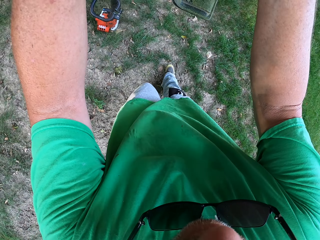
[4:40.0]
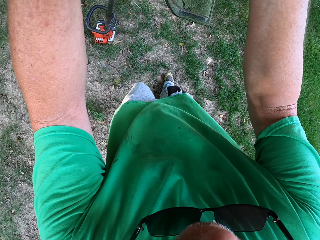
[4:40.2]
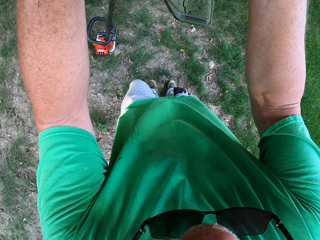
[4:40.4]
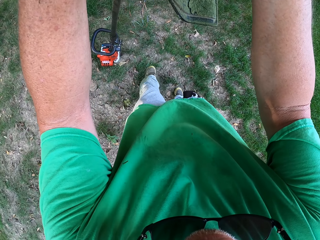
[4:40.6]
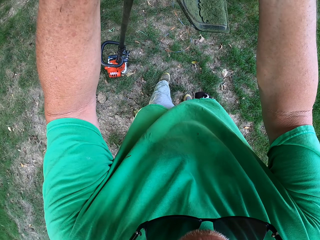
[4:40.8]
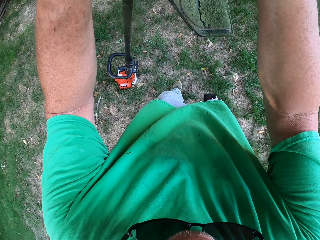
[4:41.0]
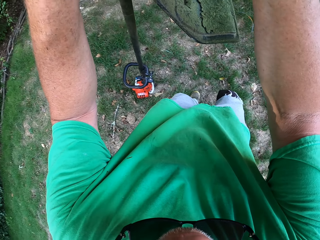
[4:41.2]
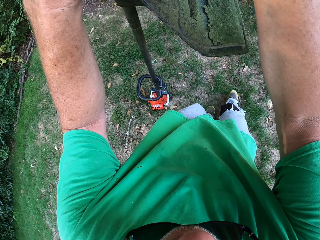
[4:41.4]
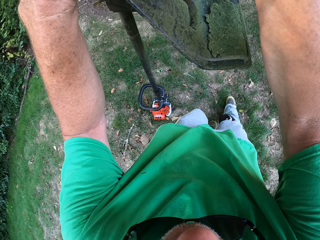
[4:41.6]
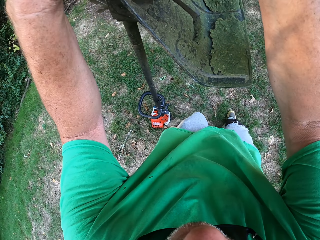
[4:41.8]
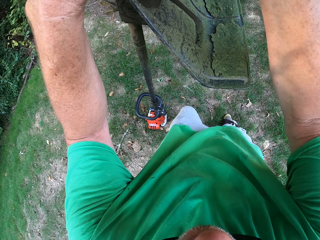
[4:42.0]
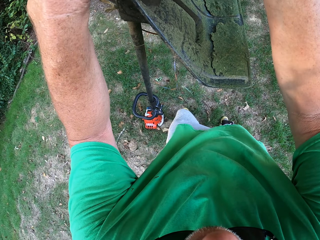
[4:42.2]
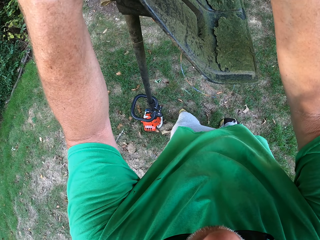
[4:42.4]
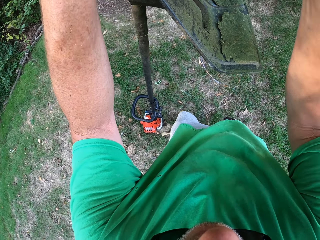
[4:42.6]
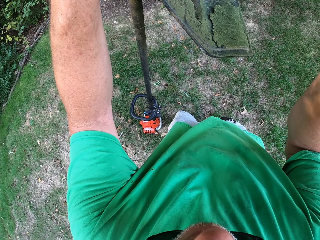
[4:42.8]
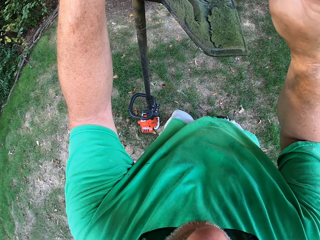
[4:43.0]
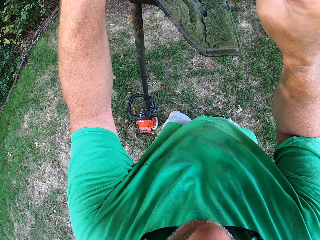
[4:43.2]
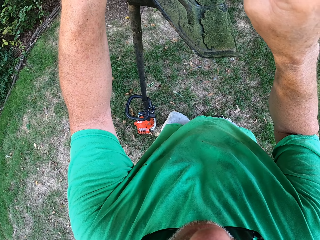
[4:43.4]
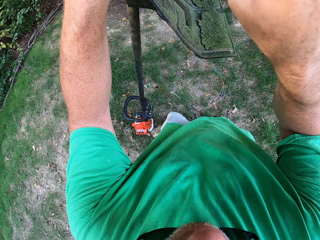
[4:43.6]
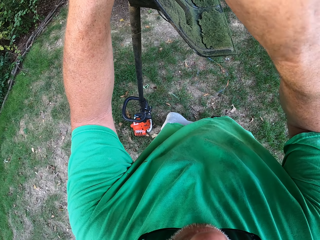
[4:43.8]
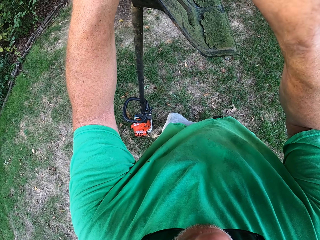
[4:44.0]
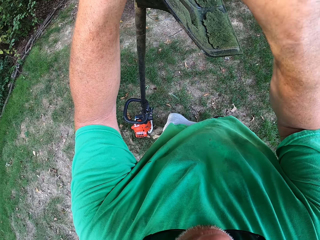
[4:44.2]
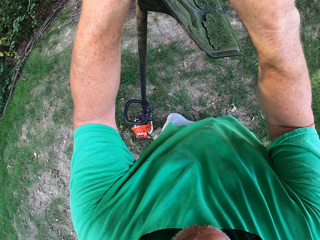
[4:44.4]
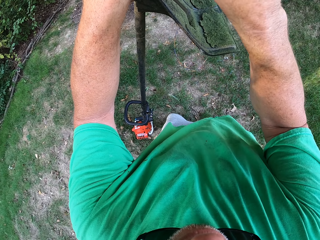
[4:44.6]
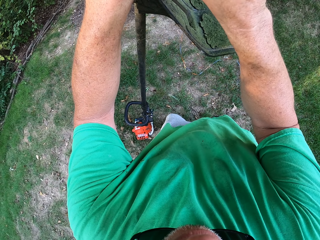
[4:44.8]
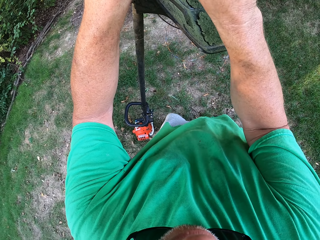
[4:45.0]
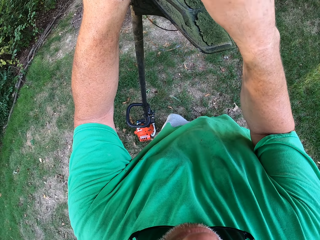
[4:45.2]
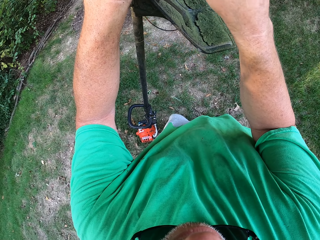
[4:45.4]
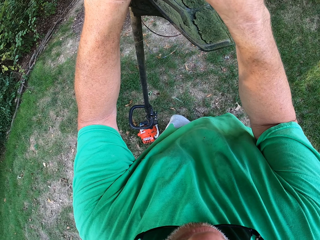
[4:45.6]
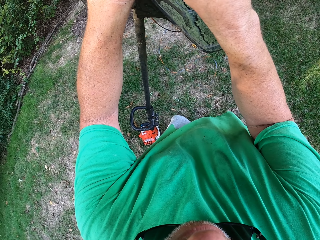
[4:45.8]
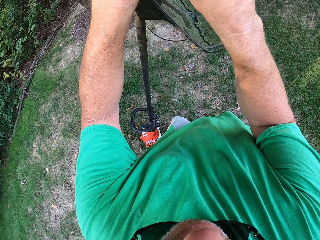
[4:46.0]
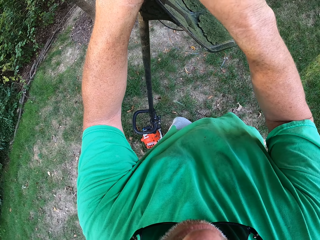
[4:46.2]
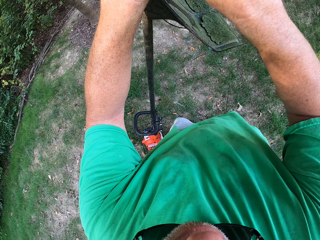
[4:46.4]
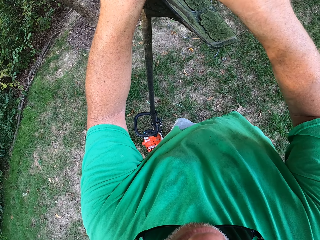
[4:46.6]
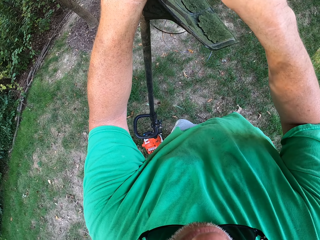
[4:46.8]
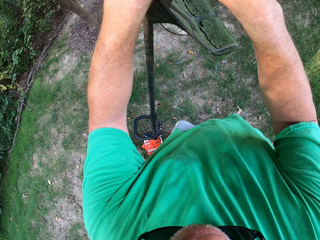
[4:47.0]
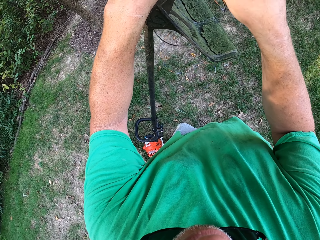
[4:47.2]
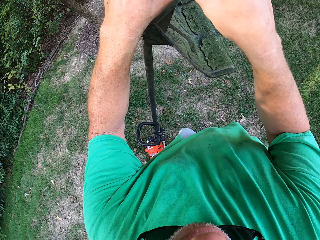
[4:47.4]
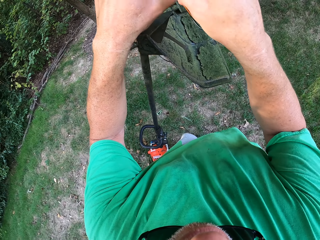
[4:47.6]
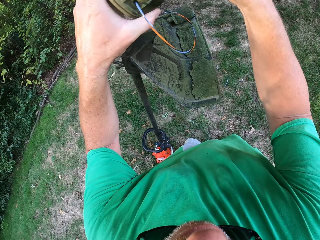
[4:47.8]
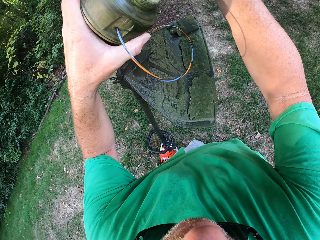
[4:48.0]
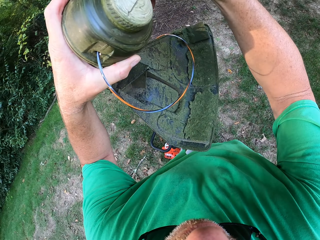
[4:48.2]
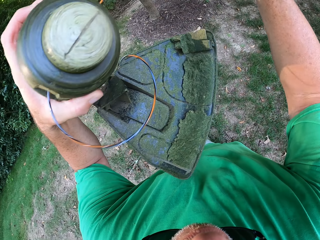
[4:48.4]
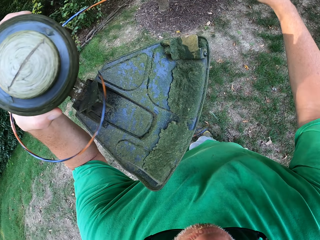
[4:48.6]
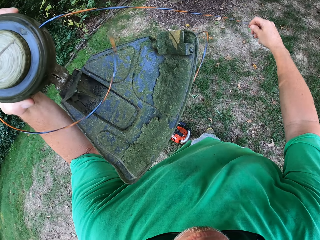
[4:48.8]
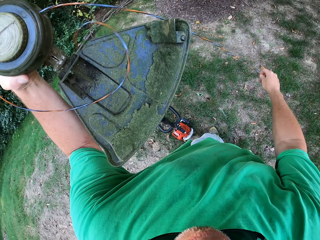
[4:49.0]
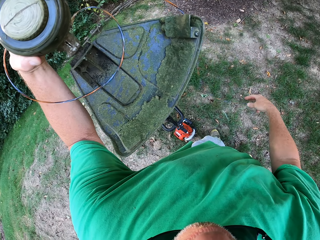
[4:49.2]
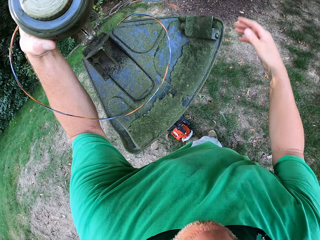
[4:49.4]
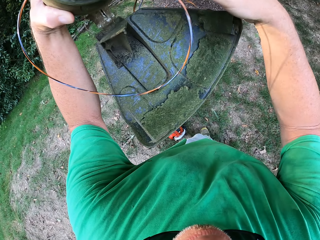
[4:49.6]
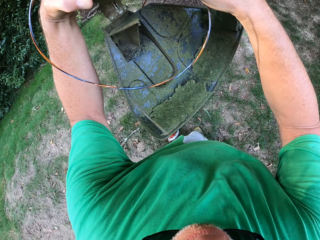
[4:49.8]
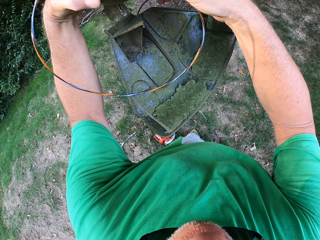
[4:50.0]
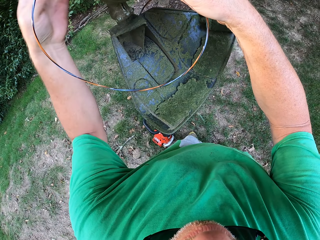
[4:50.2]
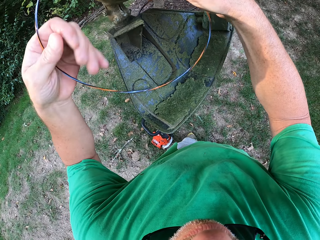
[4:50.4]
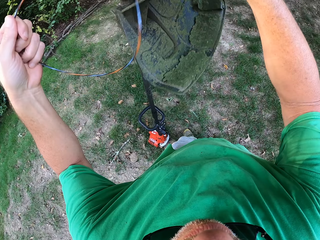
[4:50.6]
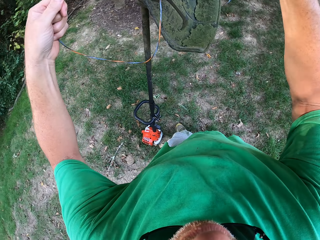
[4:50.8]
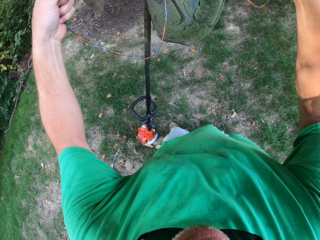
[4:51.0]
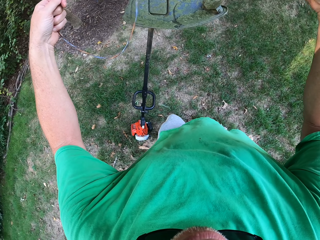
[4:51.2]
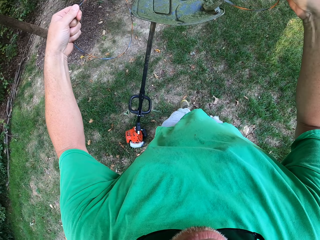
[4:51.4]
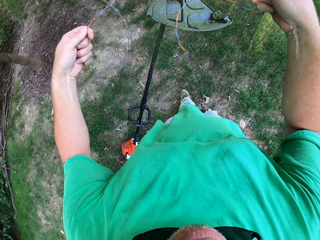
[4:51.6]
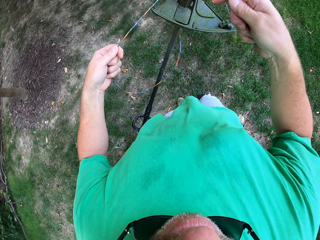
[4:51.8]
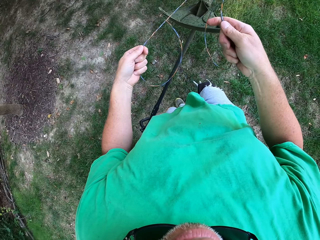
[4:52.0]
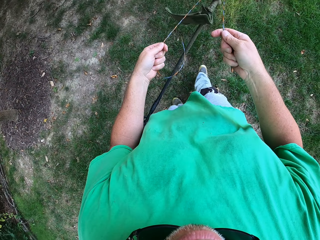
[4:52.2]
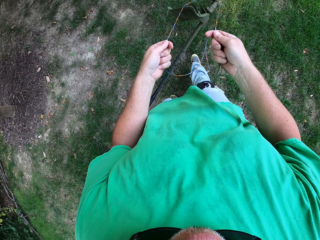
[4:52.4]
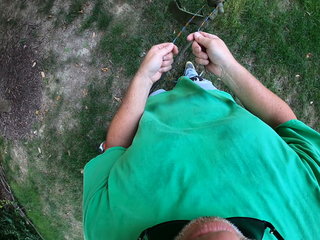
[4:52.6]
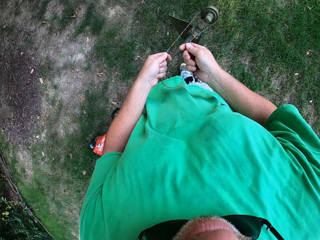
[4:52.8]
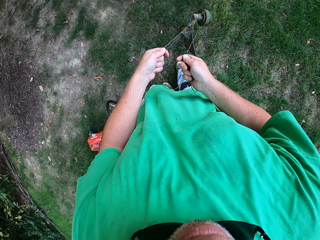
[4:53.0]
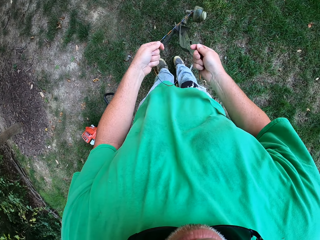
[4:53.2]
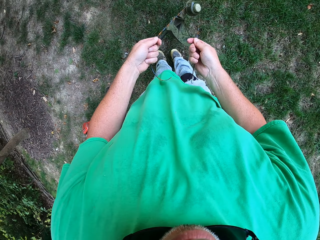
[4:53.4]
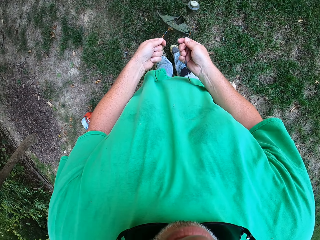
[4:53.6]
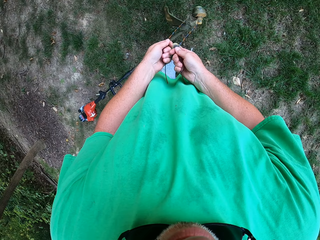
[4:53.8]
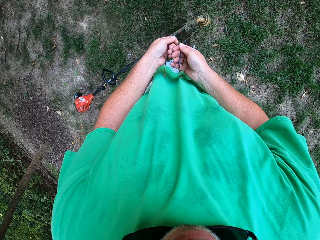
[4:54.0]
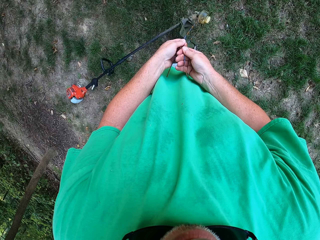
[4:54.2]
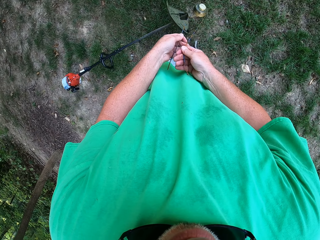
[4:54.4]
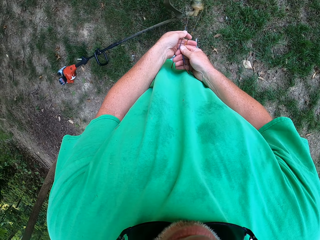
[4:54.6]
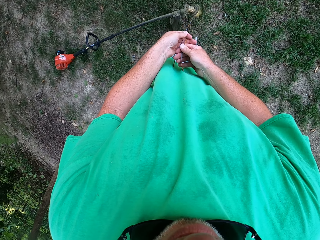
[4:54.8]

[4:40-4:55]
The camera wearer holds the grass cutter with both hands. They straighten a wire. They adjust a wire on a brush cutter.

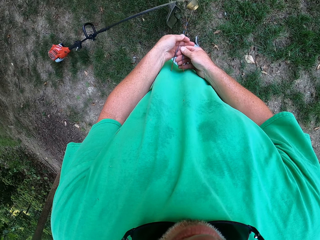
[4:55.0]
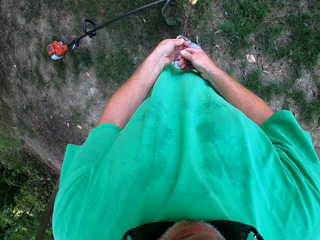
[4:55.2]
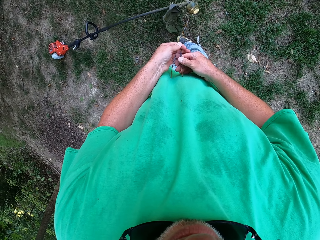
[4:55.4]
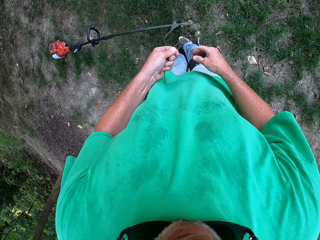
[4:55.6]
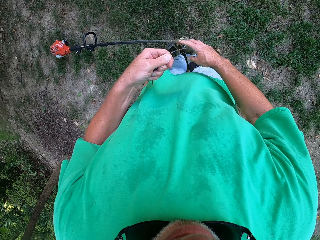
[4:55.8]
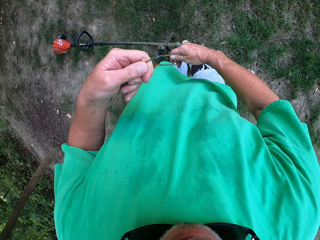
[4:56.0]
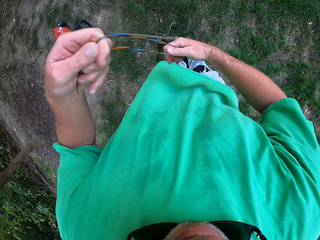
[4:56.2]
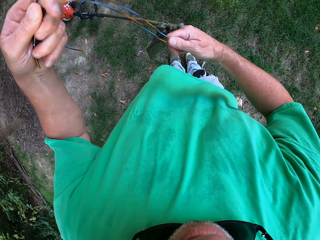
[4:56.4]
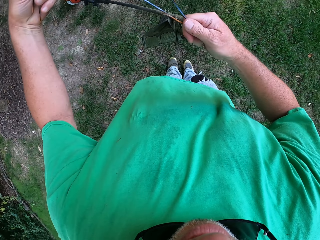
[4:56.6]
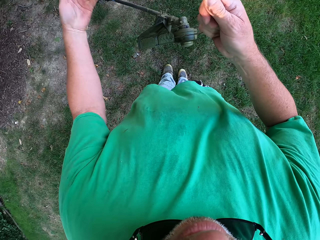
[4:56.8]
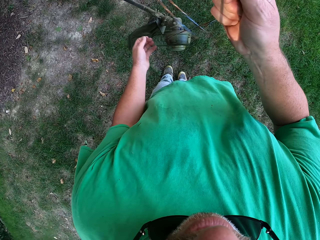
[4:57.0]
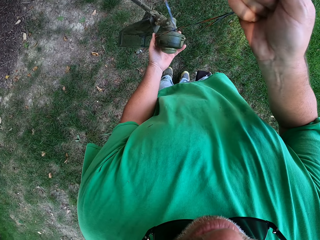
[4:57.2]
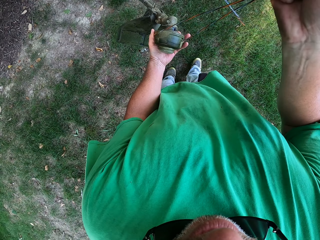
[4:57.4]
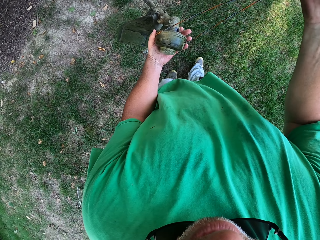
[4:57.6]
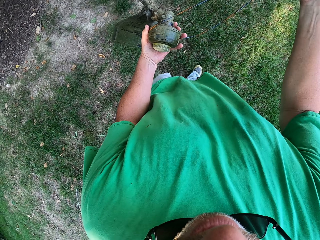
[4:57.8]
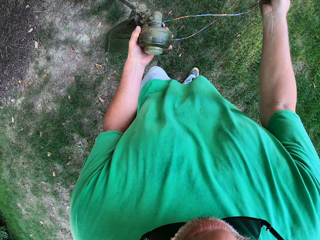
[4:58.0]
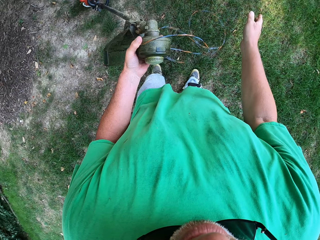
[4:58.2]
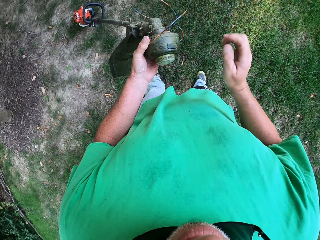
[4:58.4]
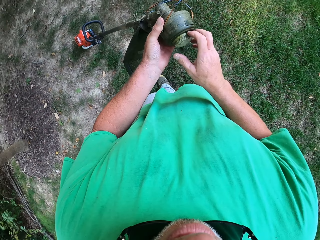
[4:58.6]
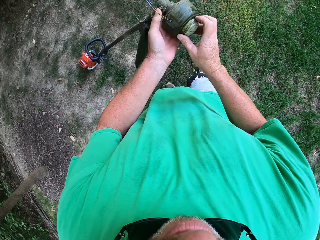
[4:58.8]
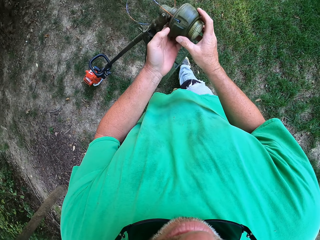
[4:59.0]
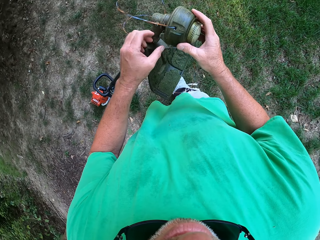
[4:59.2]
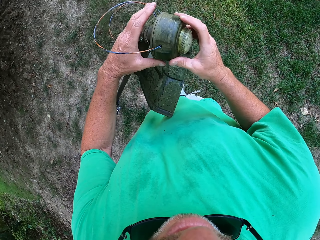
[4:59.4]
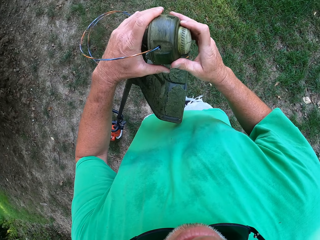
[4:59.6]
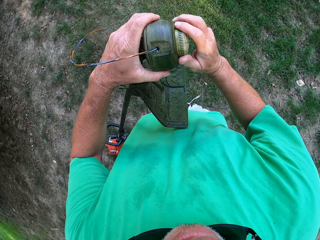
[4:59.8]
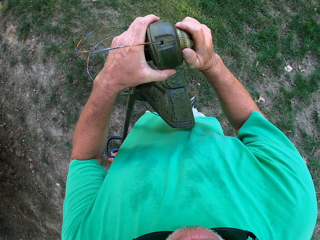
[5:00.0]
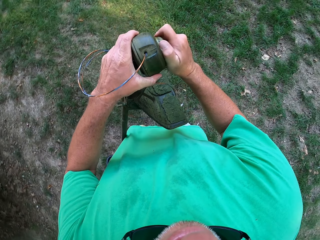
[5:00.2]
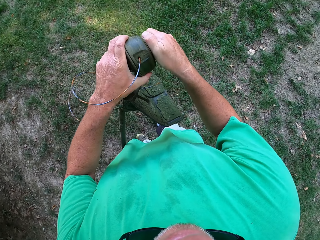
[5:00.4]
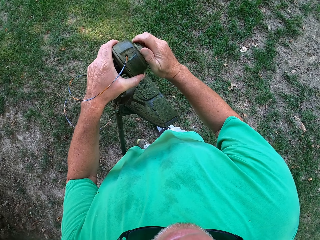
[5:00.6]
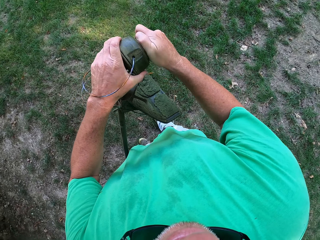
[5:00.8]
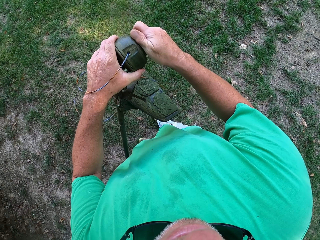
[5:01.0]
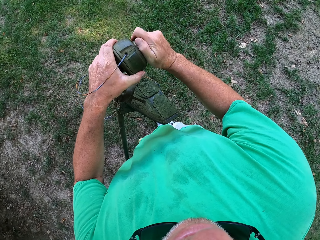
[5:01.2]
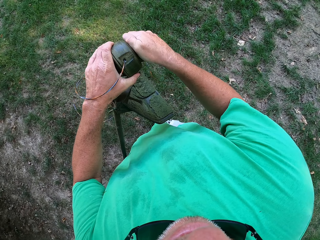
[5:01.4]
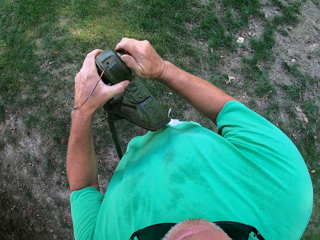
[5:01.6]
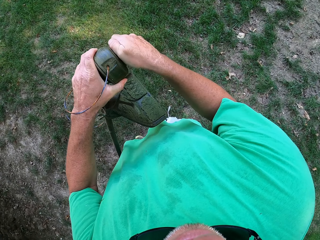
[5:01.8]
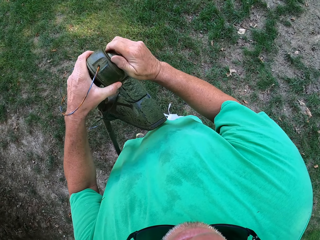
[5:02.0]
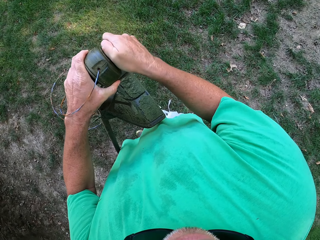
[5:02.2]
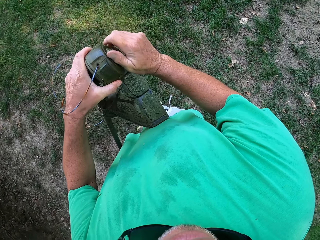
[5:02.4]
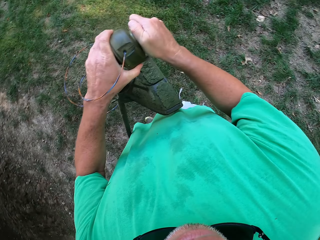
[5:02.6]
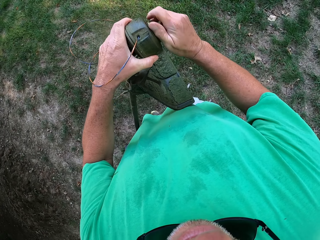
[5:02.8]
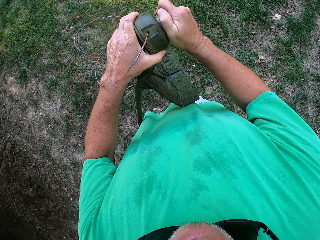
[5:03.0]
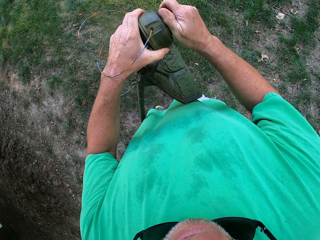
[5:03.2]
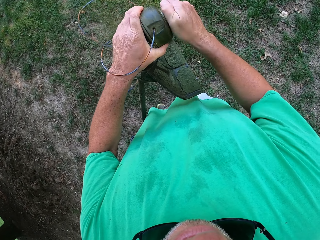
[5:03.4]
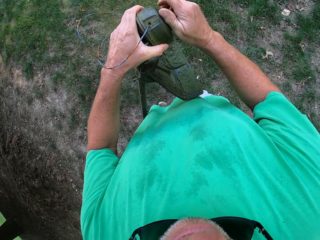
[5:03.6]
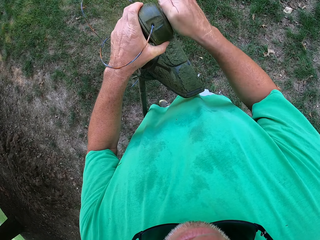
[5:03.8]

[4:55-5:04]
The camera wearer coils the wire on the brush cutter. They adjust a knob on the brush cutter.
